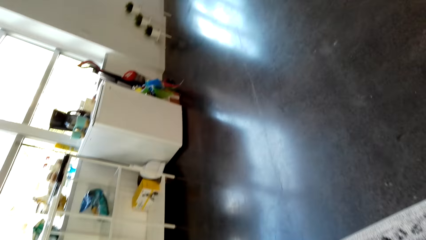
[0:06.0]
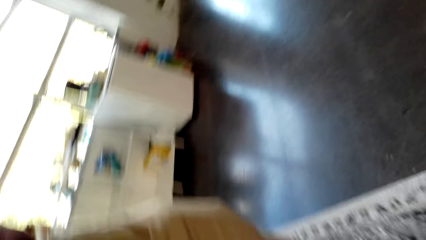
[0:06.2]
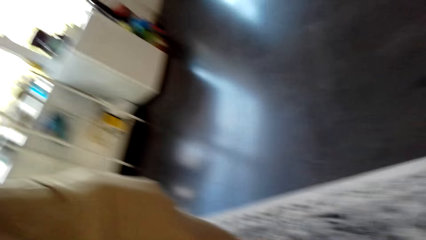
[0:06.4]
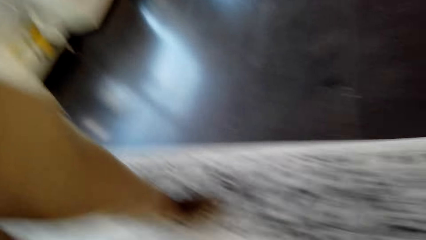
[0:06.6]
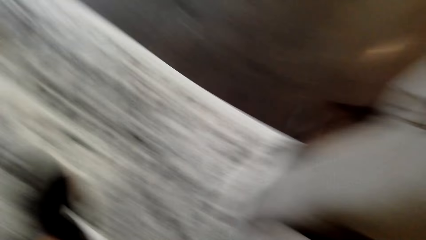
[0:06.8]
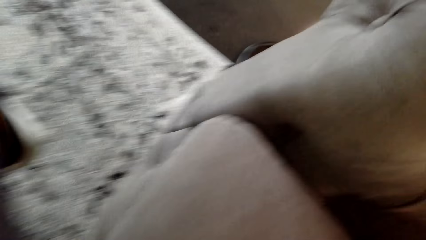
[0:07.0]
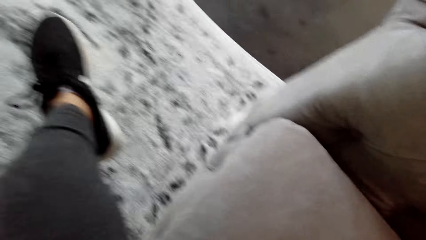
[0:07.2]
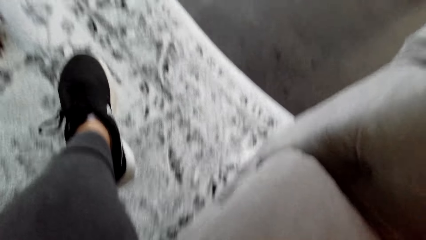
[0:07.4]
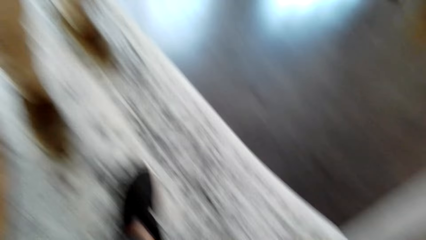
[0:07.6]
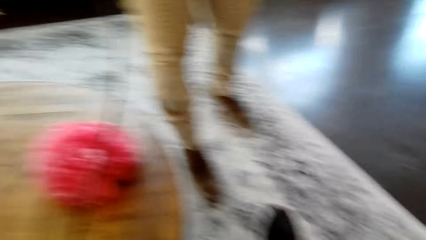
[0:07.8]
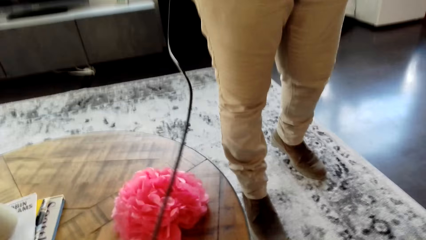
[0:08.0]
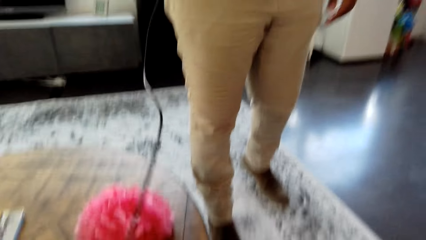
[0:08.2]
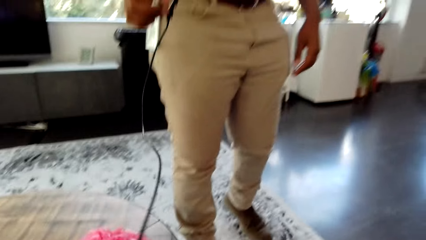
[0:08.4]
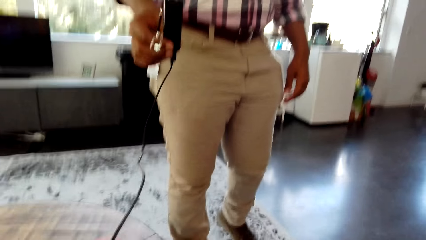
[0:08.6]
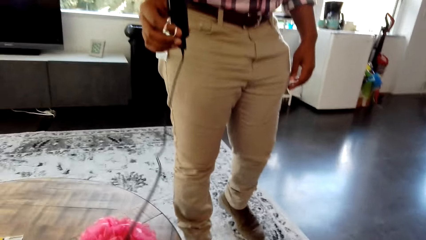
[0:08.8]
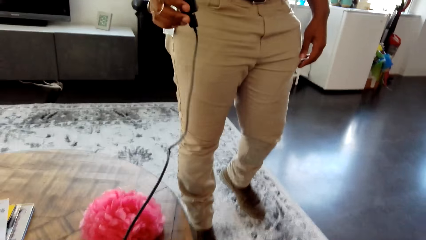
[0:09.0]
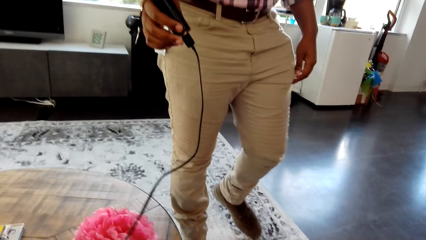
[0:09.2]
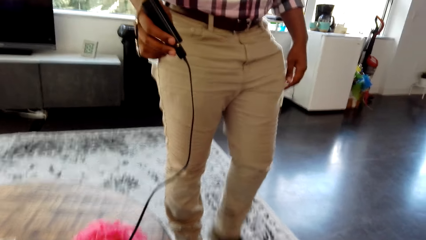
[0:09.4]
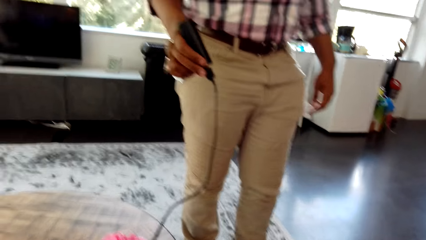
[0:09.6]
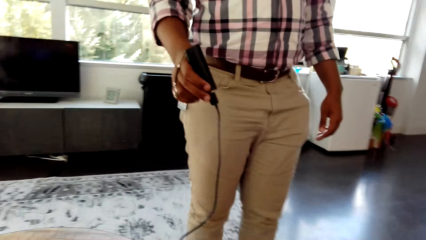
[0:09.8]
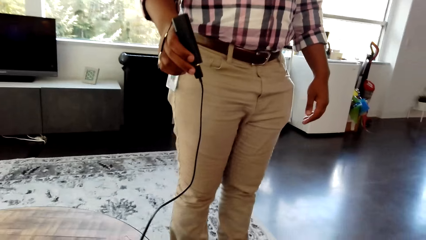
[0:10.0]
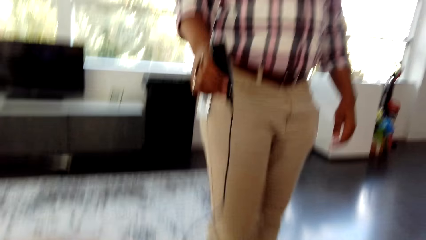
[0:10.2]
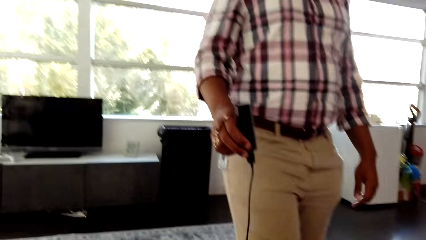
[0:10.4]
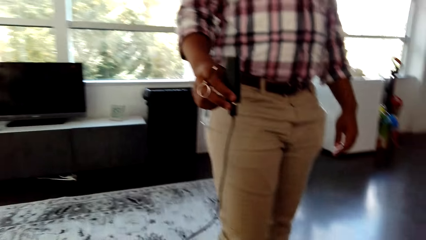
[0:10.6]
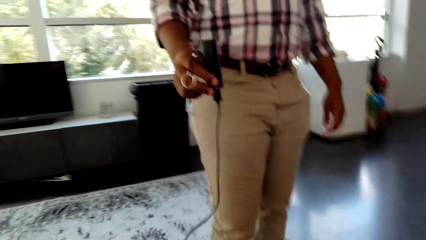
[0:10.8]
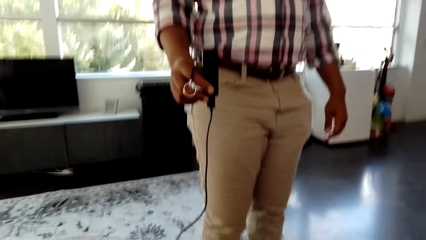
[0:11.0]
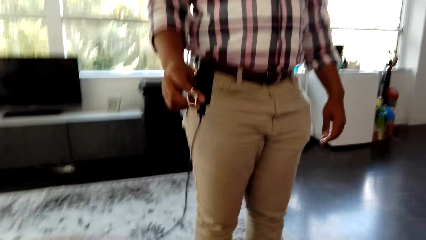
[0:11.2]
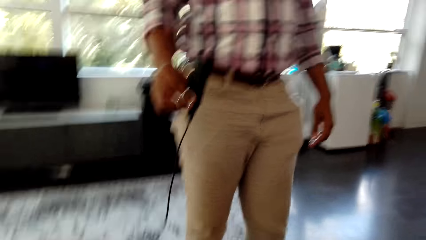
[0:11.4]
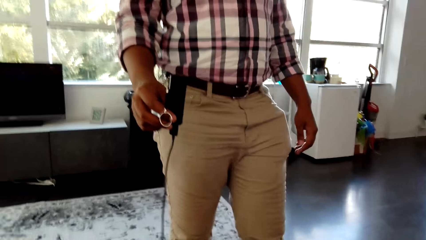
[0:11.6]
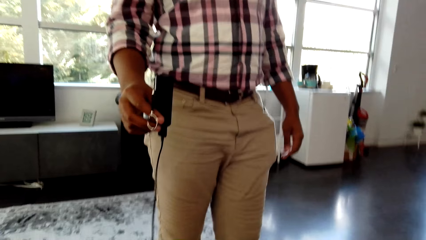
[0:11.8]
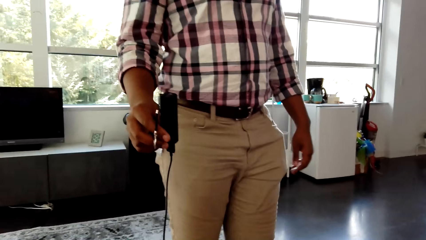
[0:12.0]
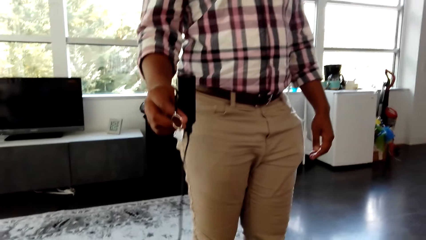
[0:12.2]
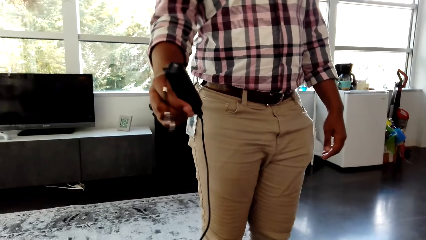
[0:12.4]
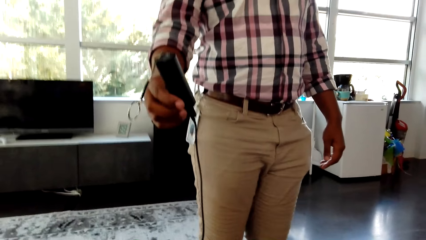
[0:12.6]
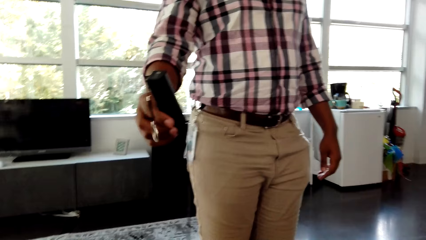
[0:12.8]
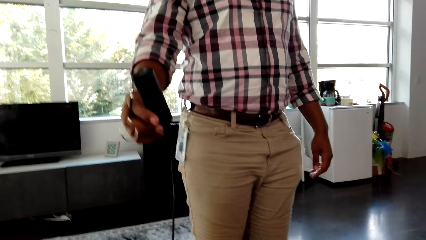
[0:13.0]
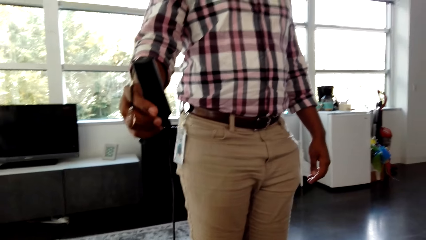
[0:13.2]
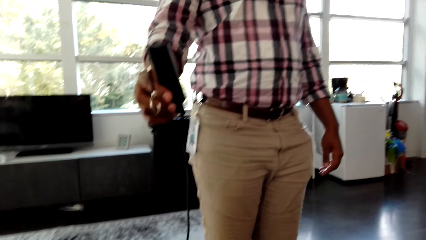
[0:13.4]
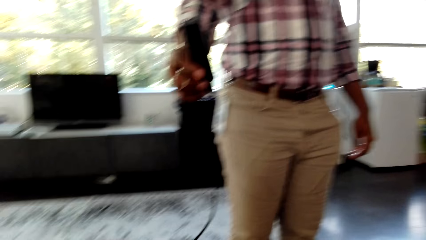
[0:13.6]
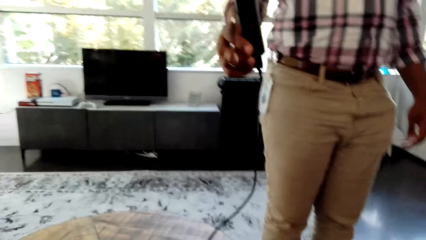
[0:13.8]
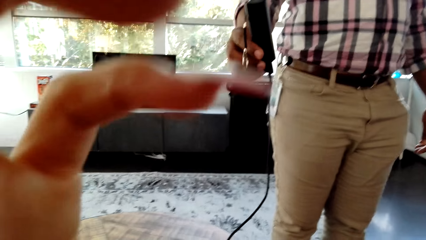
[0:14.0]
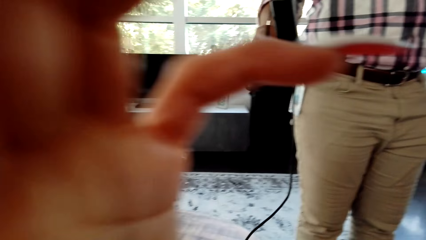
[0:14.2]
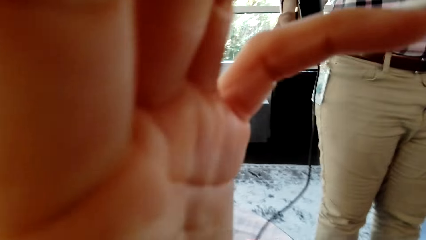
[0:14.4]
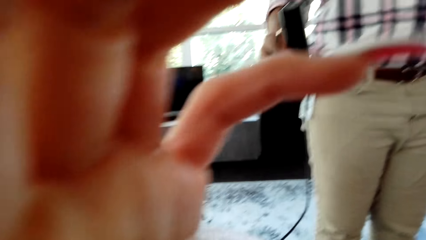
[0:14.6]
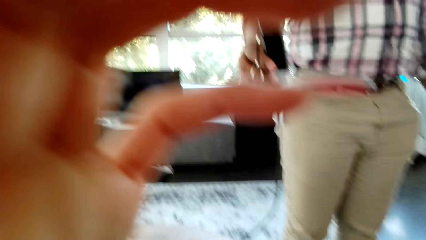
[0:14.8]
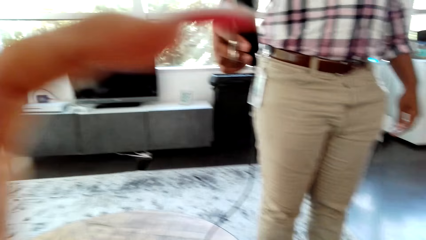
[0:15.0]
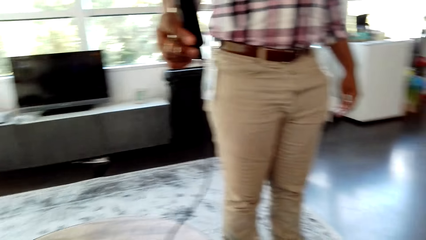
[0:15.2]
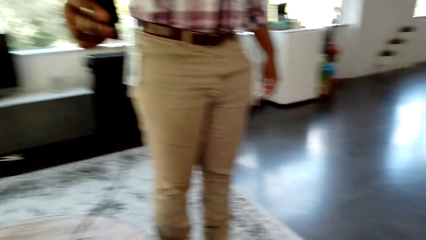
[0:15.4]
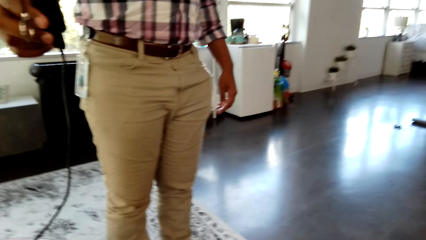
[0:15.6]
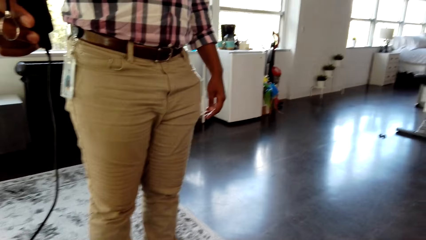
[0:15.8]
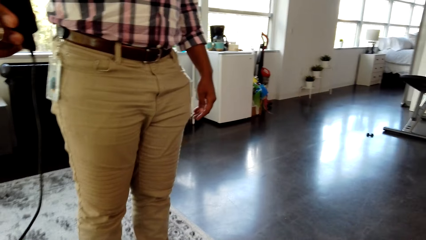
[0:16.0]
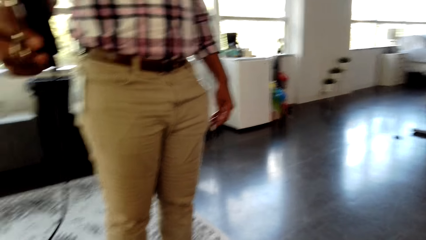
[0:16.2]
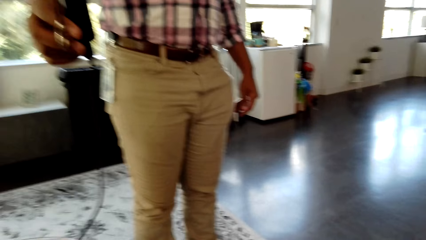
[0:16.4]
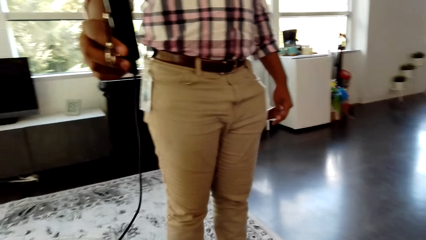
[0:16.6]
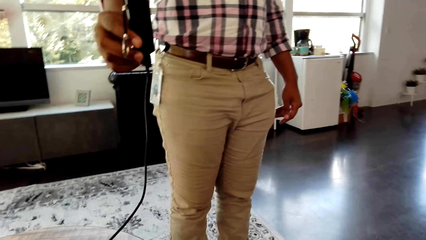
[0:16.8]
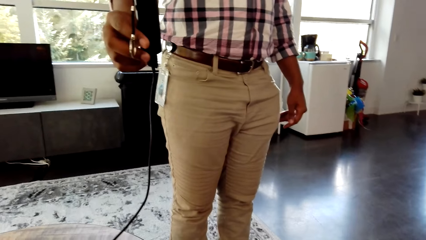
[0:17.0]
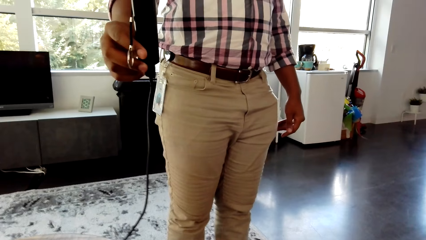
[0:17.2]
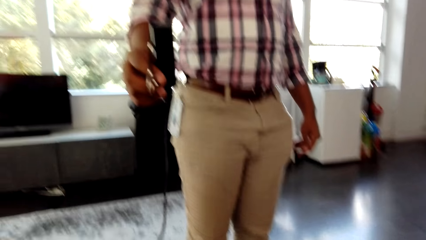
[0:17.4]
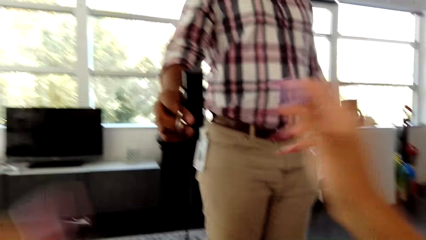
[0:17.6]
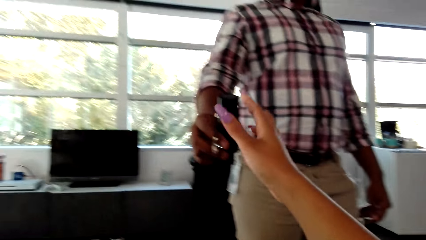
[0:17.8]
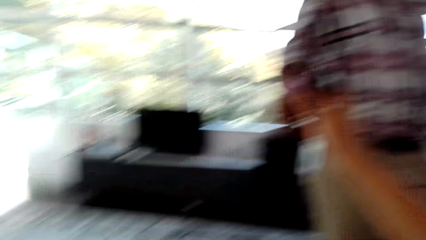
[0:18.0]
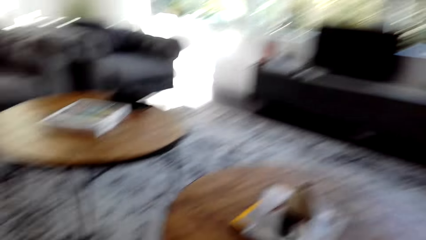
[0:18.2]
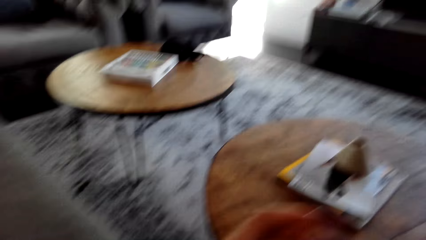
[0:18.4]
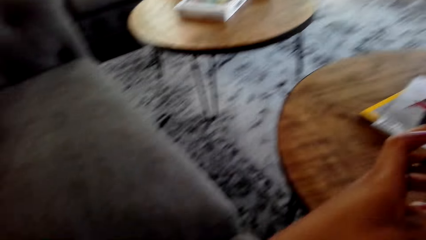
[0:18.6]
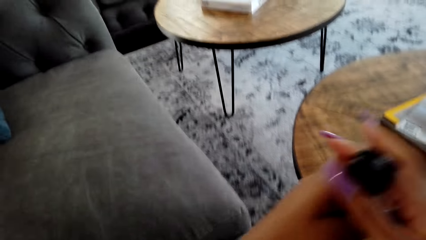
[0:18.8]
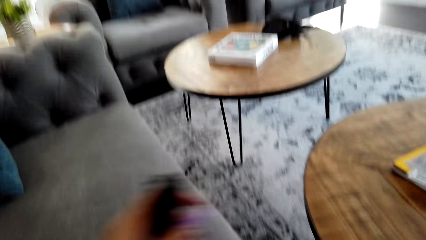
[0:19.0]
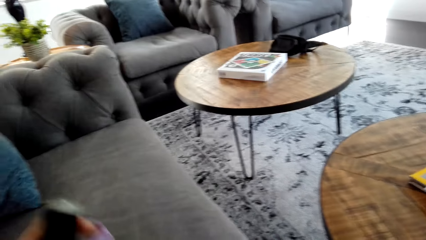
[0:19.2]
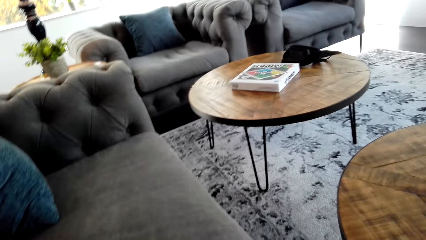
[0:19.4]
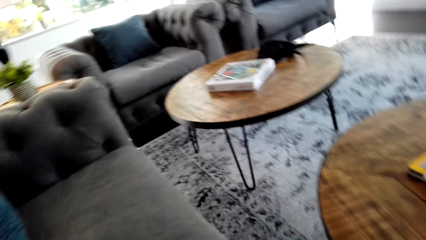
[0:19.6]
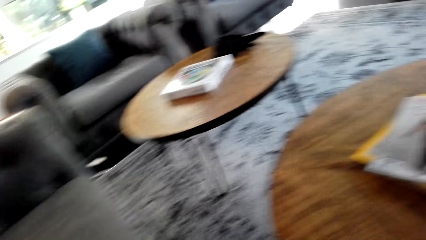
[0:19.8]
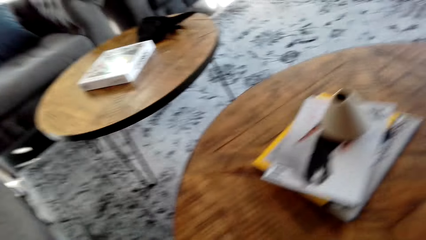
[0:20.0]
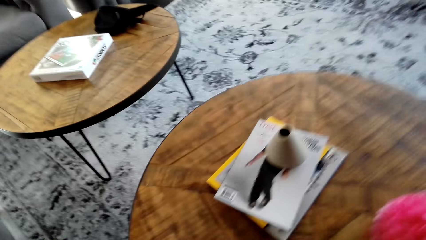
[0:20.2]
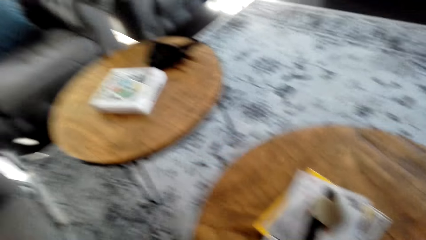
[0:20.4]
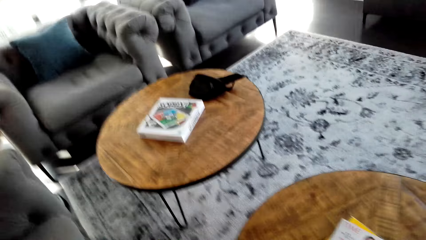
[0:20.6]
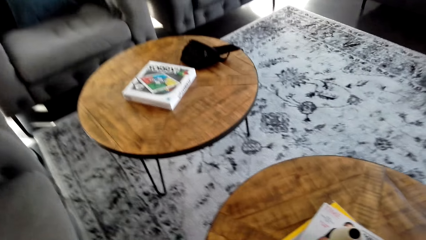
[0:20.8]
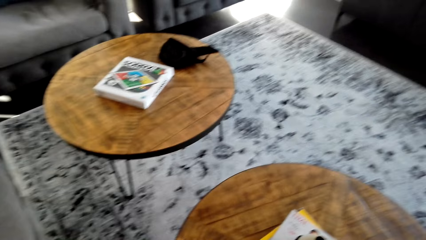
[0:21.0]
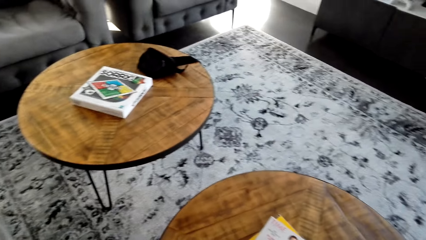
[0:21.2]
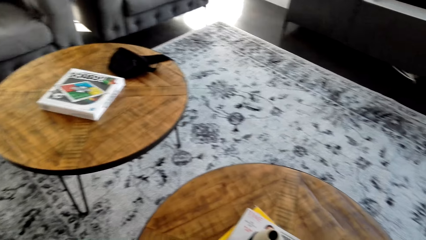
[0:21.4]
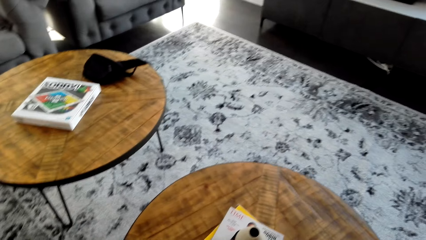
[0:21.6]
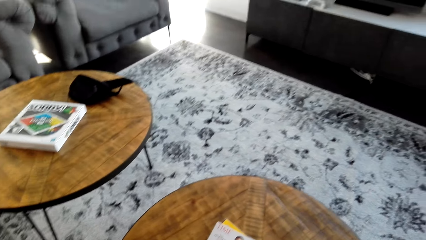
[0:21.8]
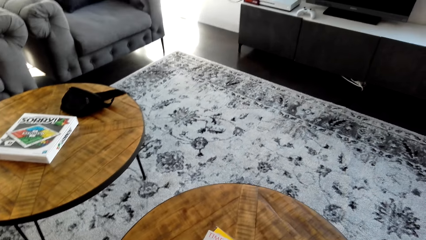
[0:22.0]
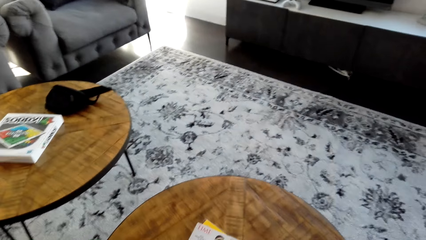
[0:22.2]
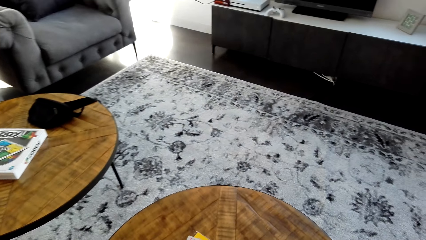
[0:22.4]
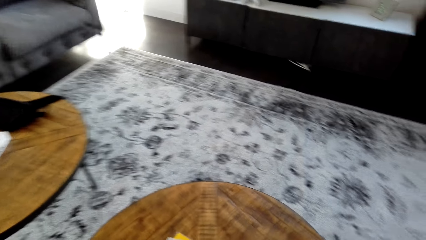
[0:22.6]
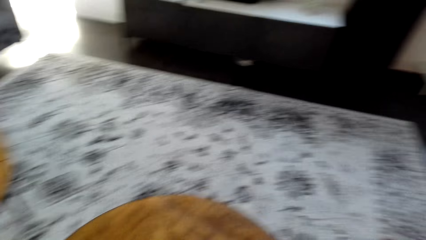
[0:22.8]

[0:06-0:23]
A man stands in the room. The man holds on to the charger. The man passes something to the camera wearer. The camera wearer adjusts the camera. They take the charger from the man. They hold the charger.
